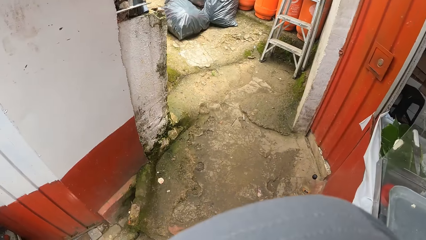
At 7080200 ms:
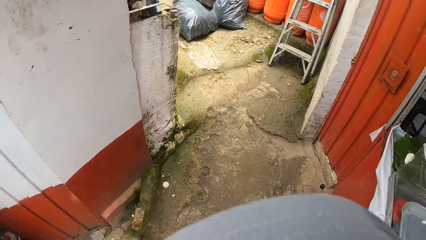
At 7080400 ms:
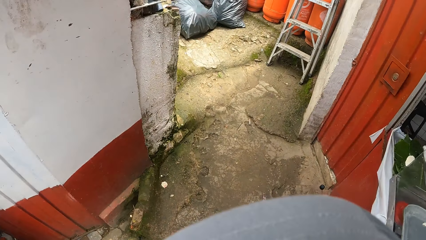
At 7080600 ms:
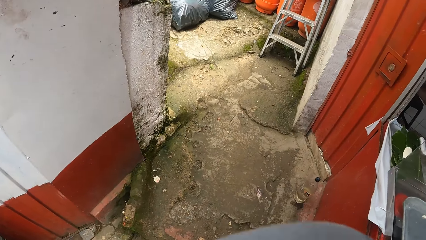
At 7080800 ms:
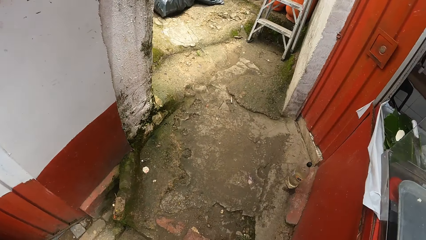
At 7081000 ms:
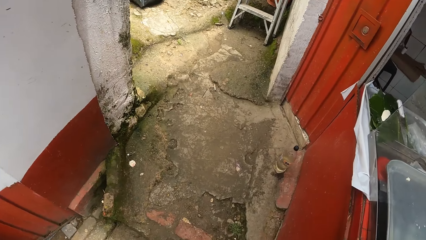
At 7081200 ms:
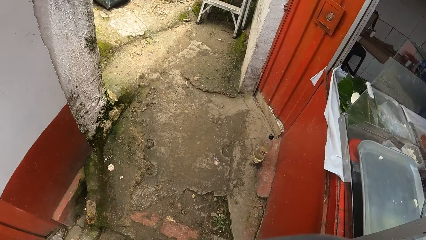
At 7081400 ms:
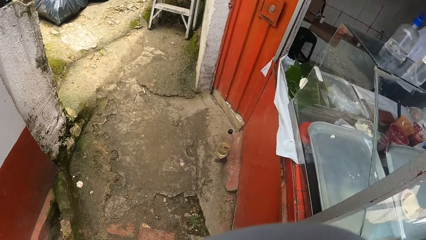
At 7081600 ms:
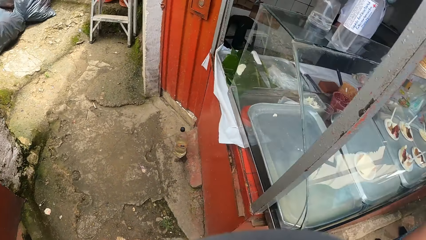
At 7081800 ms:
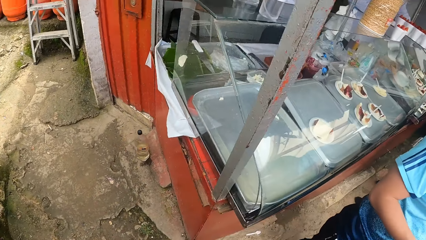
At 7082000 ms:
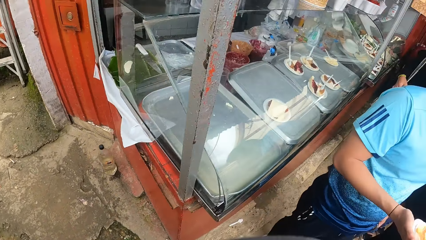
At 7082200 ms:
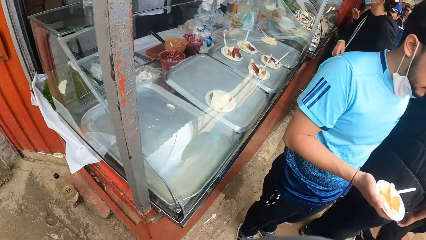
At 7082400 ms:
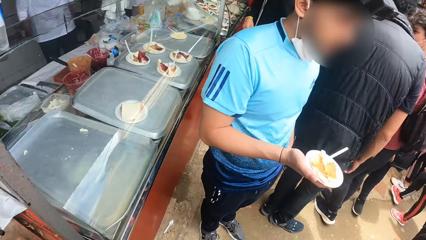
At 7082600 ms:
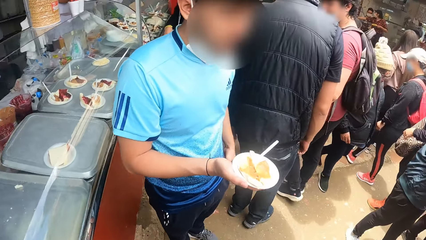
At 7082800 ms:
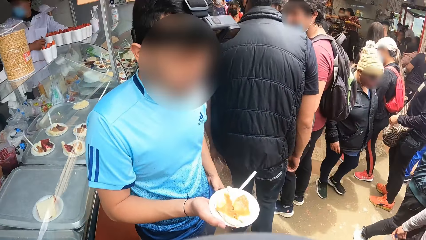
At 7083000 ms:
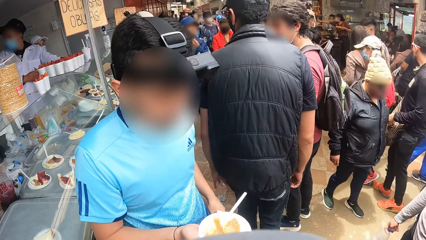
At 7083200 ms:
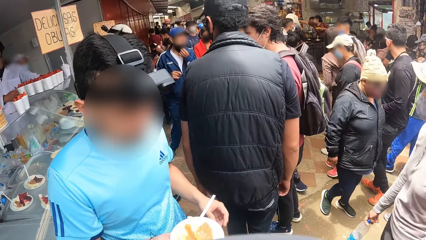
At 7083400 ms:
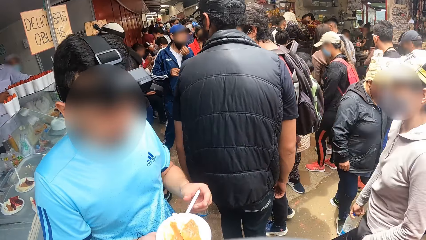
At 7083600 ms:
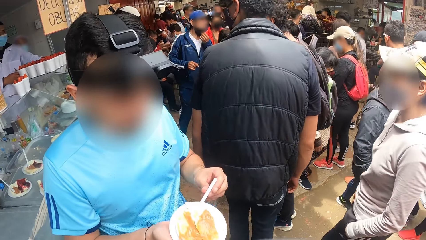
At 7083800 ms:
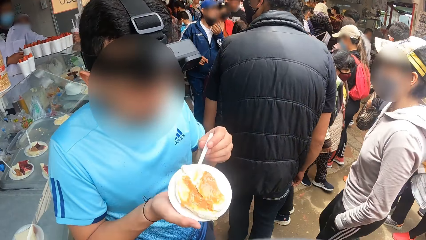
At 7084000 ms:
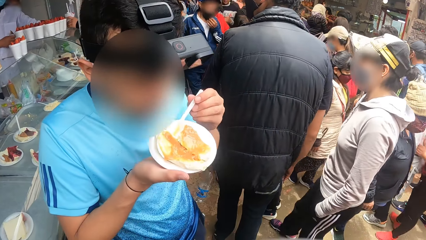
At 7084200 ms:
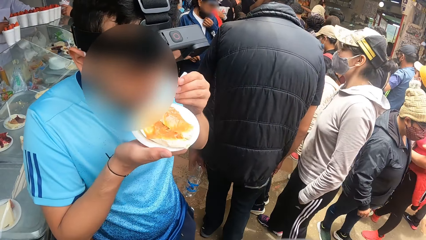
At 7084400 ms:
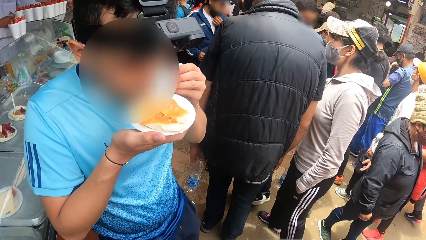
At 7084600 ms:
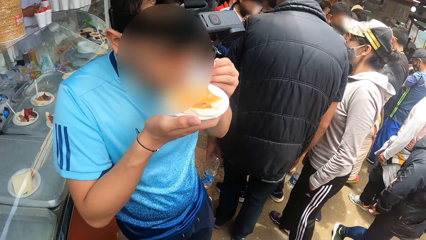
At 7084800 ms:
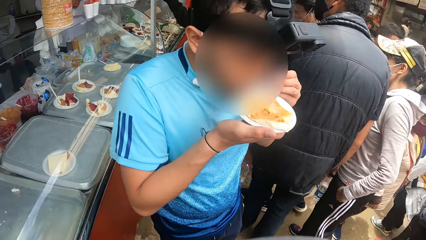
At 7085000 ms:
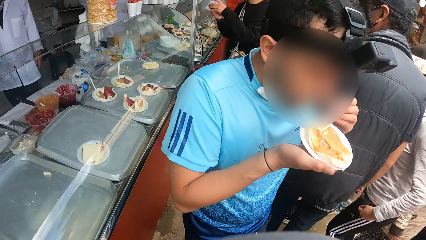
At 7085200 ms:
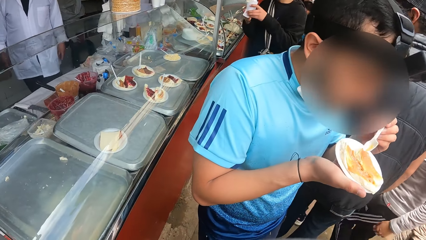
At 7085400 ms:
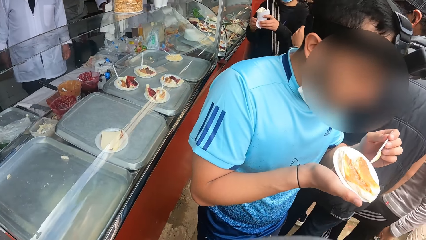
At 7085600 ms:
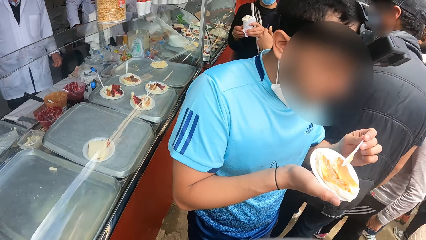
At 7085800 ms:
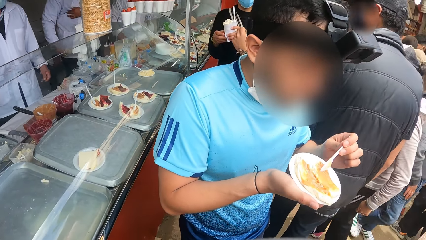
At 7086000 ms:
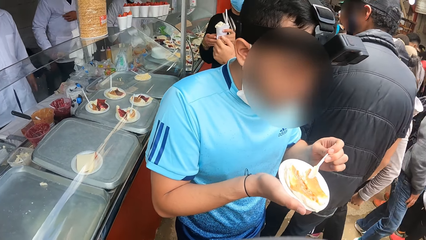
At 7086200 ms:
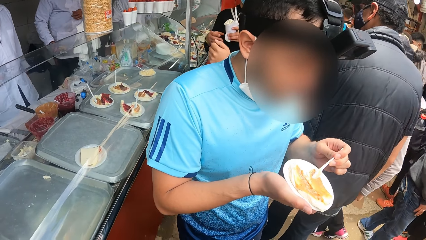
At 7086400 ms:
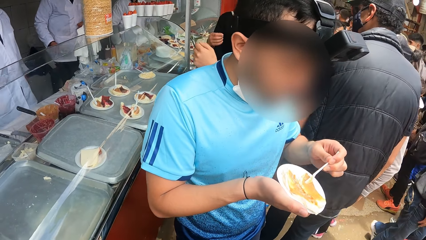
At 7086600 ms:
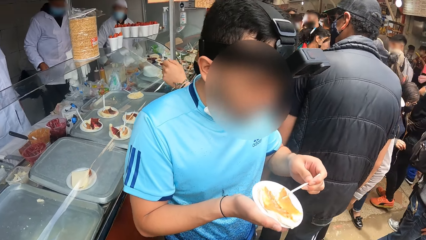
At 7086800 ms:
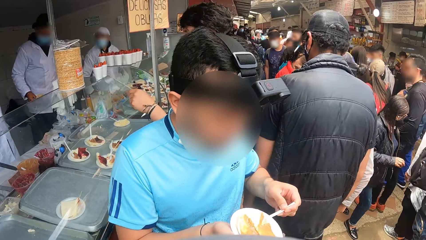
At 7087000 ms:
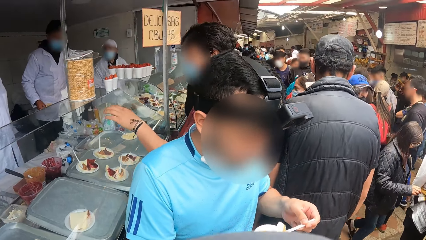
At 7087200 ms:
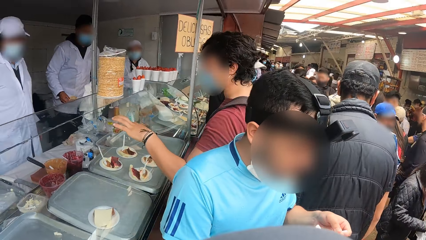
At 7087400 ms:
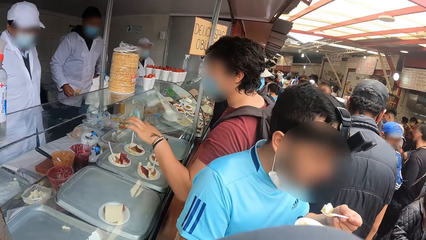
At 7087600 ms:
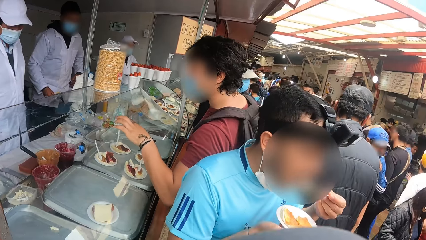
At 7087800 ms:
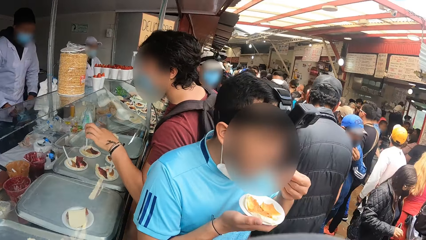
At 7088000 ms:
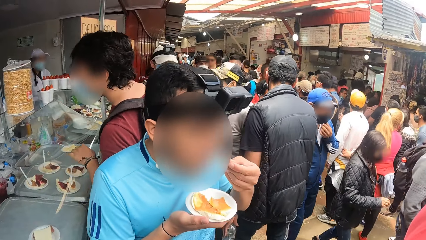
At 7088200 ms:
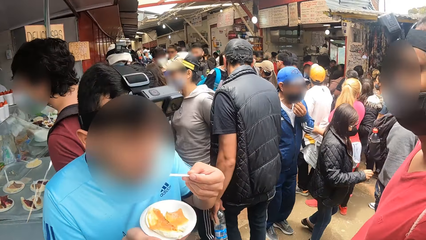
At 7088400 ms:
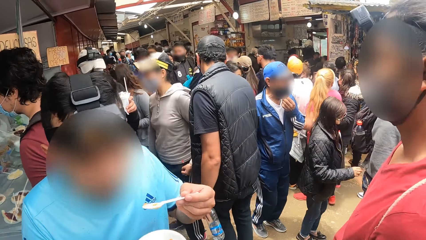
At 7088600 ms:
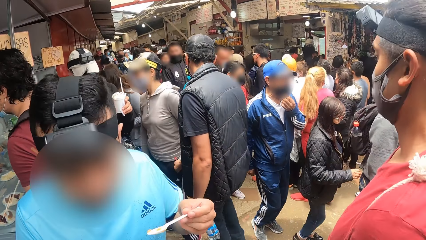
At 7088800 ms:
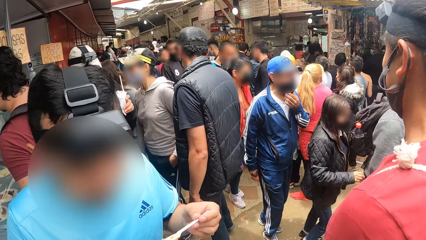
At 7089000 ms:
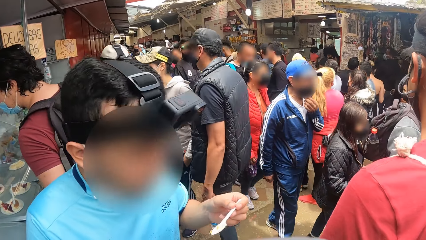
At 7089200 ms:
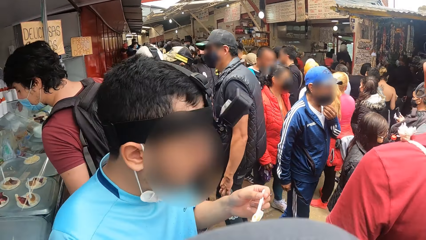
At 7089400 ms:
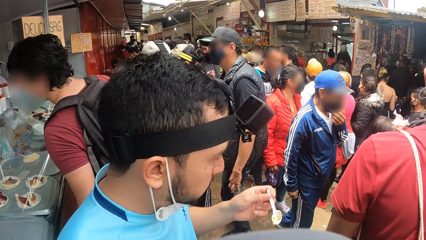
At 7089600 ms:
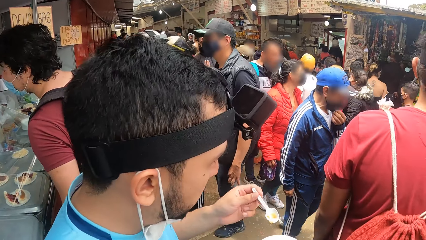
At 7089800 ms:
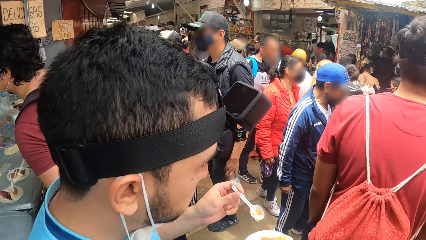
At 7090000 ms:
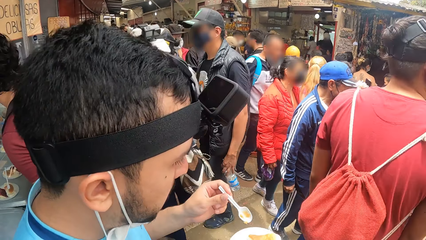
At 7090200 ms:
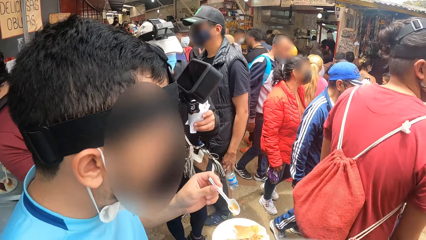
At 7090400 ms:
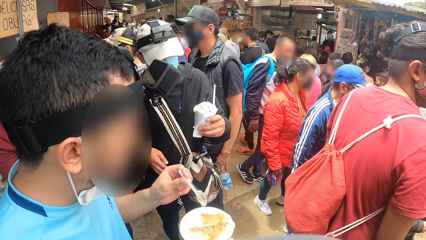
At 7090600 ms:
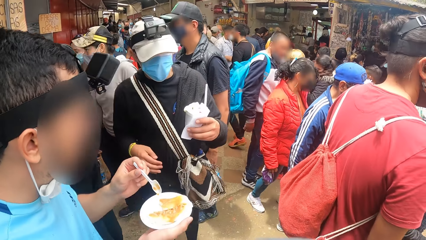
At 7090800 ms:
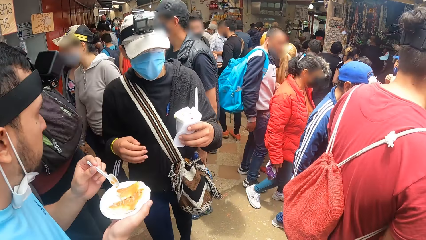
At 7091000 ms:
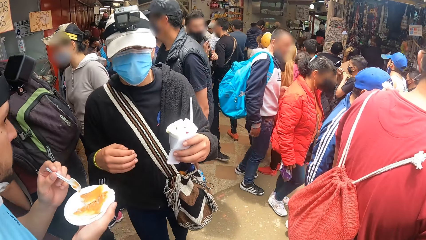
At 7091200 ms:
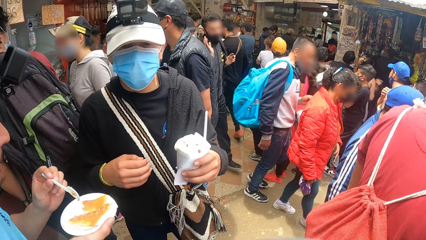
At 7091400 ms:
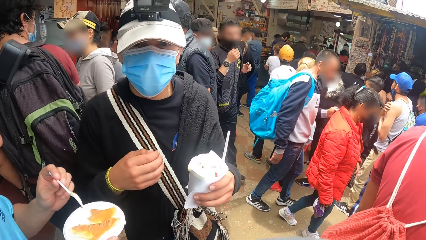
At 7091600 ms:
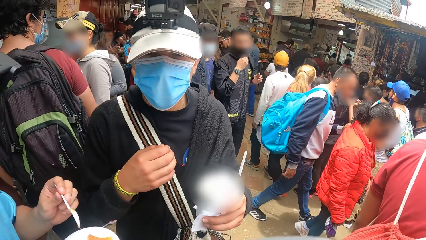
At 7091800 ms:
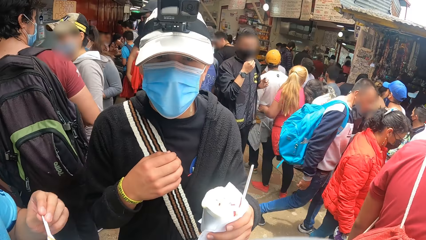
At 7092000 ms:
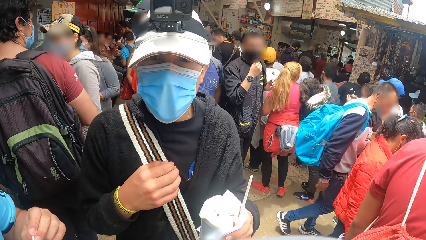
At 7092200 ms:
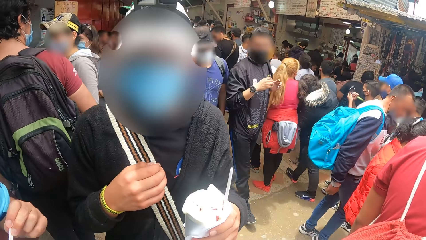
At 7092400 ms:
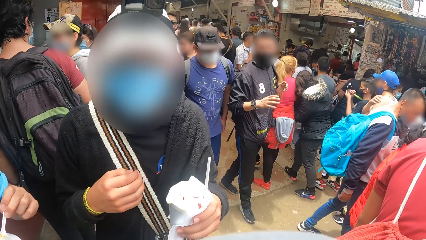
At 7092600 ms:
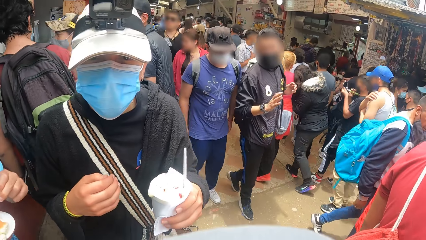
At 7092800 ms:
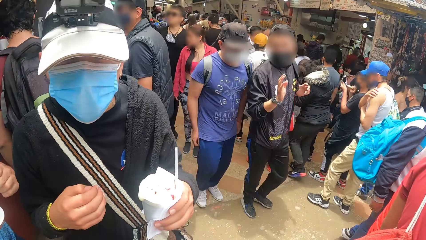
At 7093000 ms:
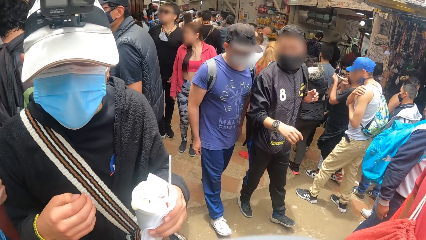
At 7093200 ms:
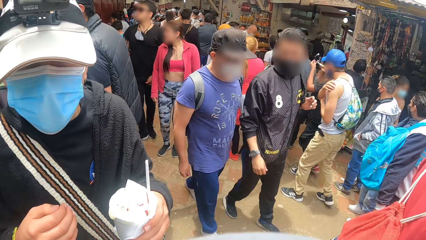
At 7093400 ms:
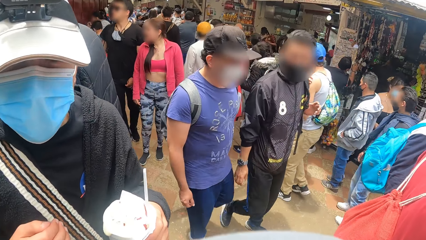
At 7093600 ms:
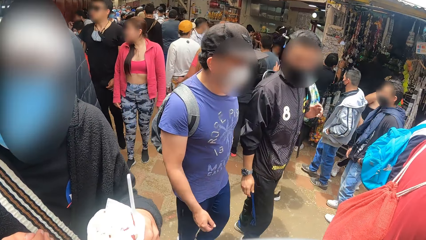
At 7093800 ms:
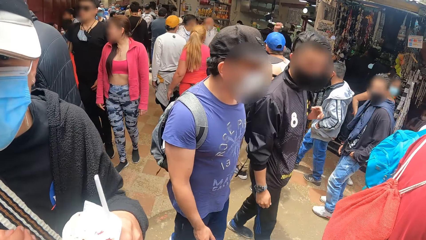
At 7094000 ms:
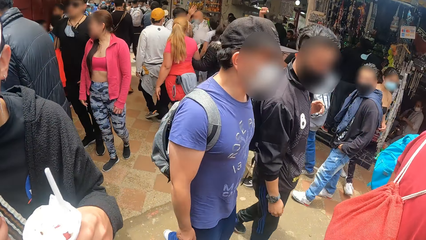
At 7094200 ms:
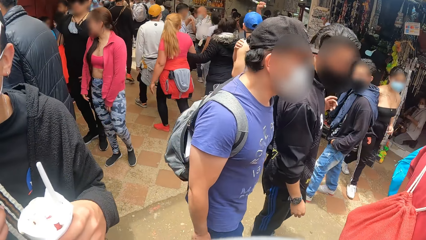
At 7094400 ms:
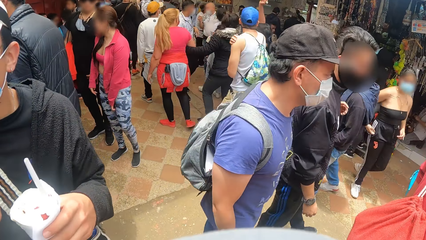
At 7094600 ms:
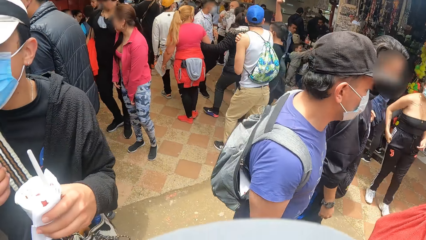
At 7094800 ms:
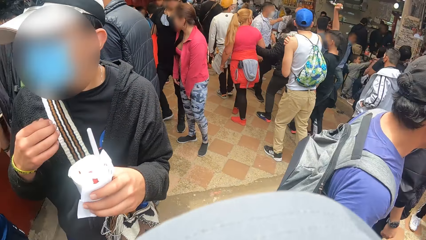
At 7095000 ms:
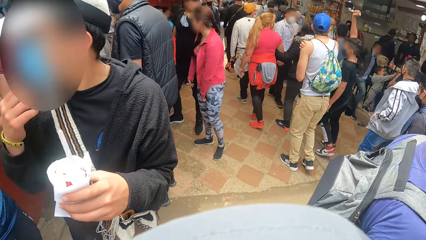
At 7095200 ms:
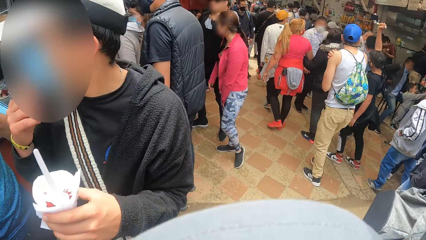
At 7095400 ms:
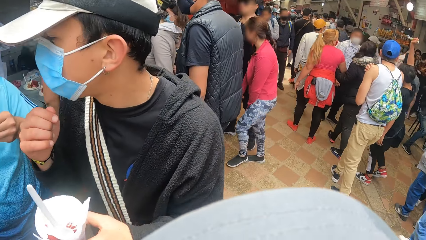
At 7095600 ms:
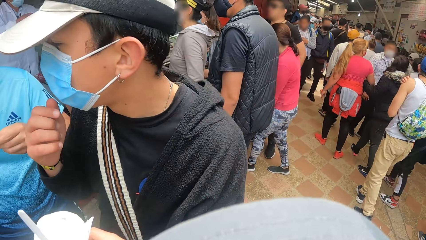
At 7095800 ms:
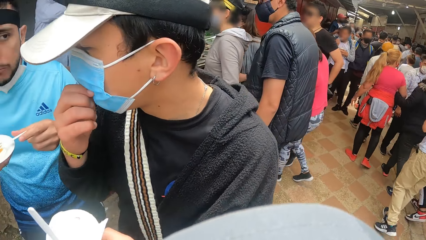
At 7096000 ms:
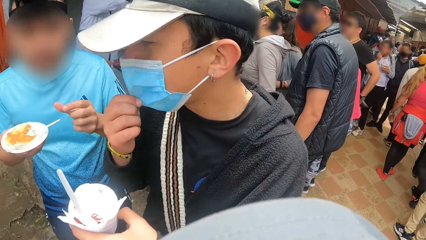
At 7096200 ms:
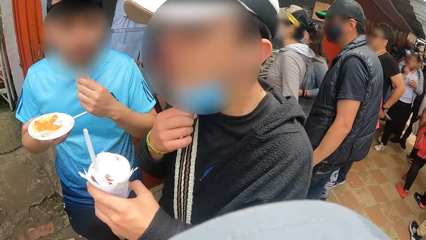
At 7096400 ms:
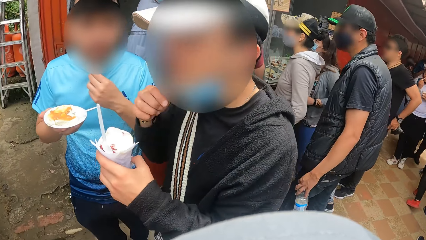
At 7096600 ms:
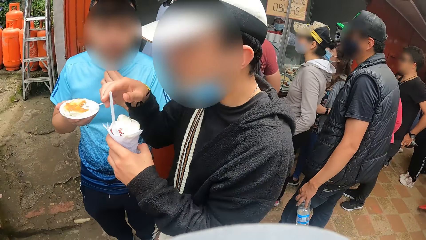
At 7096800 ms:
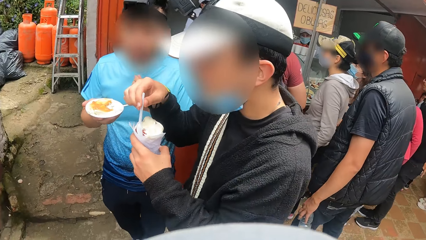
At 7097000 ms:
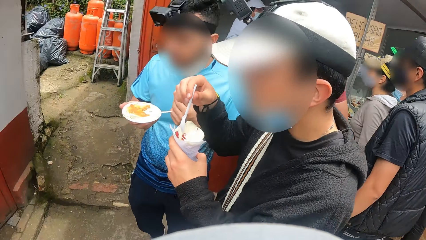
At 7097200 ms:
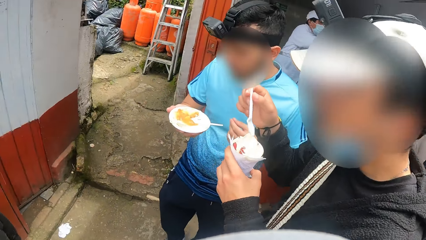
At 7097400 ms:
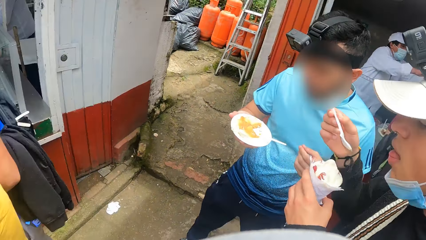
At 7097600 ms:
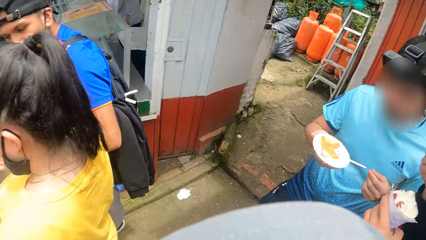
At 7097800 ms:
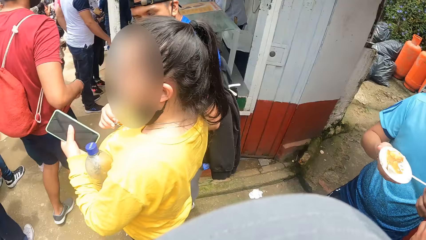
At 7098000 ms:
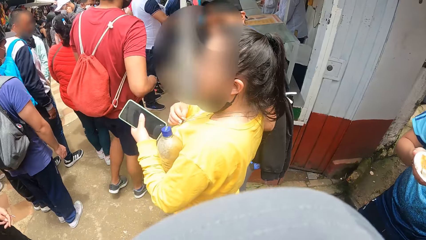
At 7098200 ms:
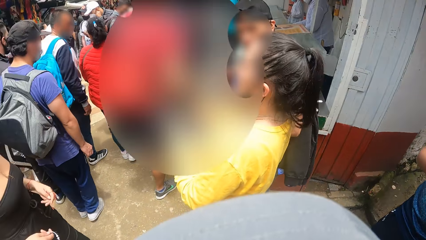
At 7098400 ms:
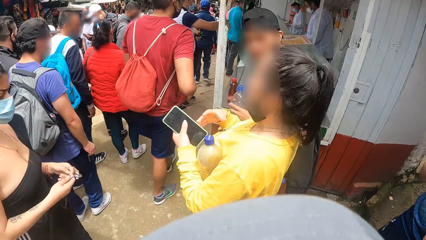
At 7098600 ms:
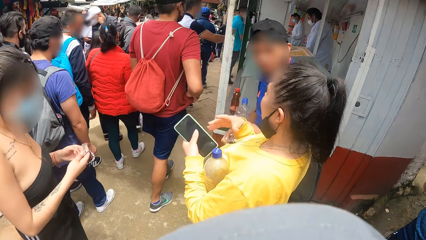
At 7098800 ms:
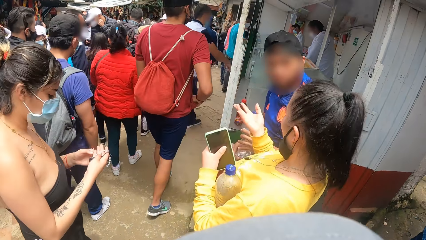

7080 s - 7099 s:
The man raises the plate of porridge with his right hand and eats the porridge with the spoon in his left hand. The man raises the spoon in his left hand and eats the porridge with the spoon in his left hand. Another man holds a cup of parfait with his left hand. The other man pulls down a facemask with his right hand, picks up a spoon from the cup of parfait with his right hand, and raises the spoon with his right hand.
